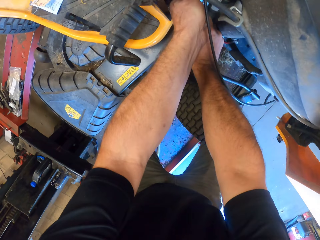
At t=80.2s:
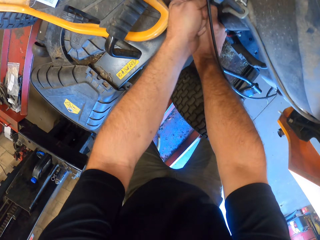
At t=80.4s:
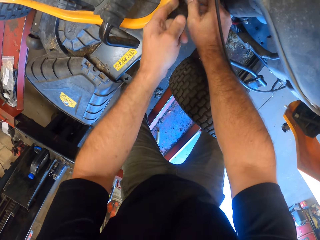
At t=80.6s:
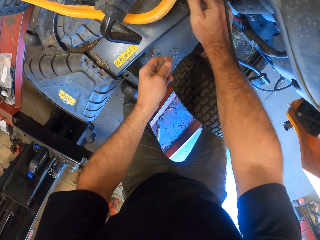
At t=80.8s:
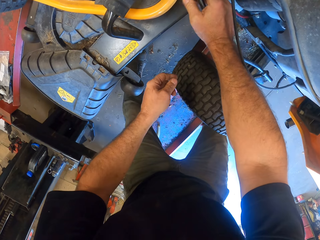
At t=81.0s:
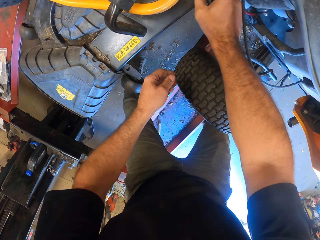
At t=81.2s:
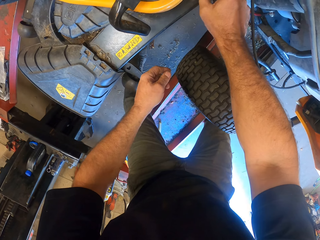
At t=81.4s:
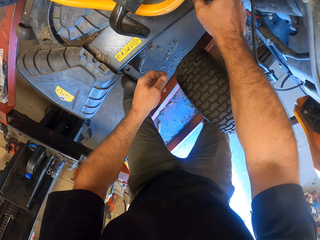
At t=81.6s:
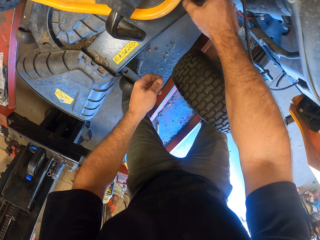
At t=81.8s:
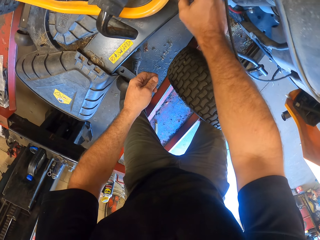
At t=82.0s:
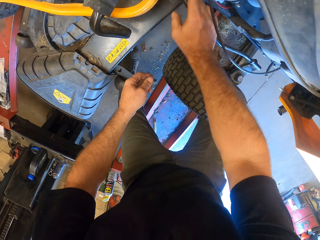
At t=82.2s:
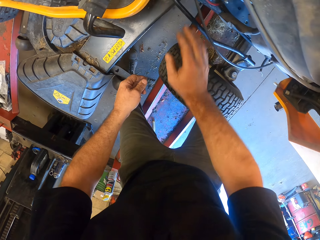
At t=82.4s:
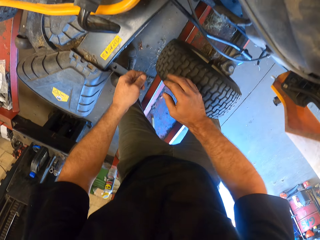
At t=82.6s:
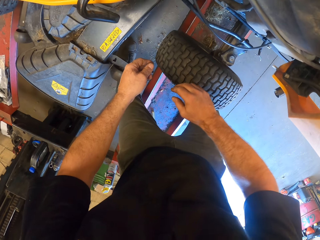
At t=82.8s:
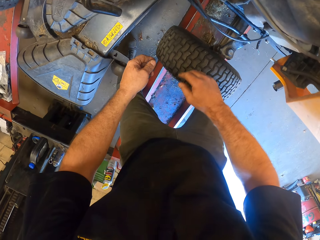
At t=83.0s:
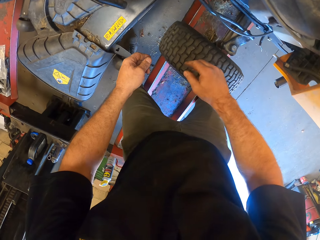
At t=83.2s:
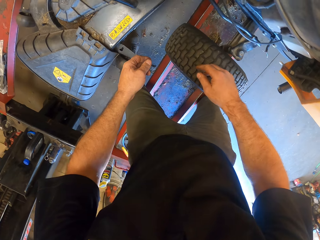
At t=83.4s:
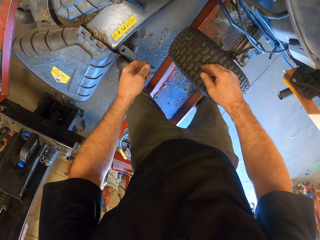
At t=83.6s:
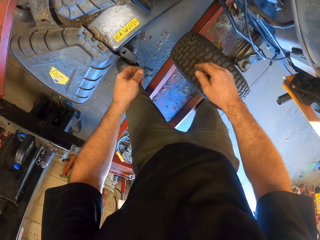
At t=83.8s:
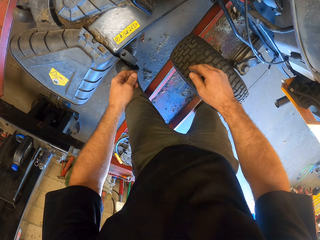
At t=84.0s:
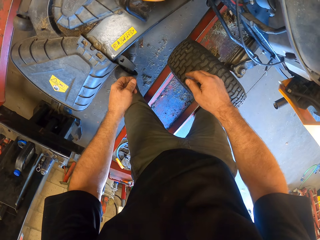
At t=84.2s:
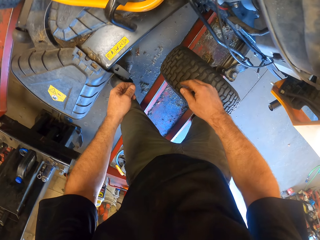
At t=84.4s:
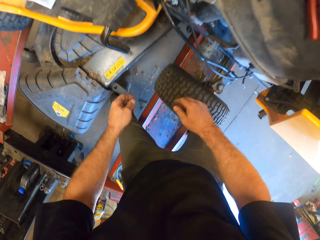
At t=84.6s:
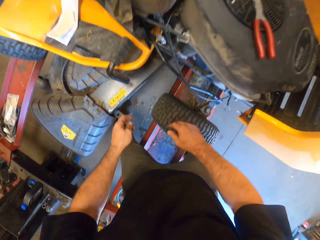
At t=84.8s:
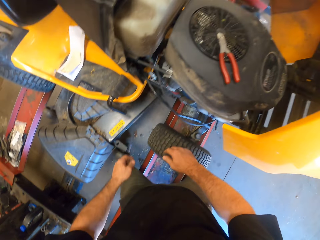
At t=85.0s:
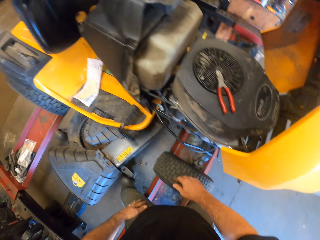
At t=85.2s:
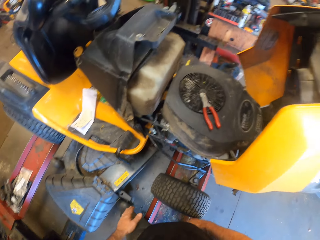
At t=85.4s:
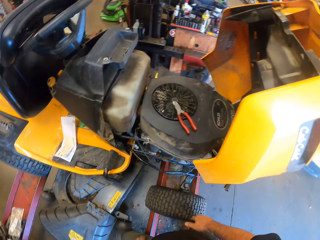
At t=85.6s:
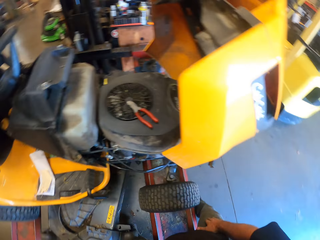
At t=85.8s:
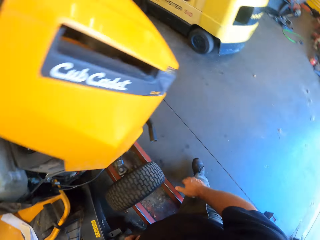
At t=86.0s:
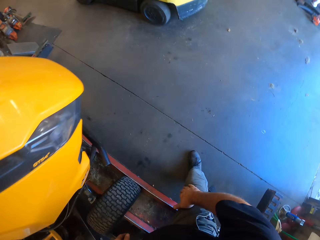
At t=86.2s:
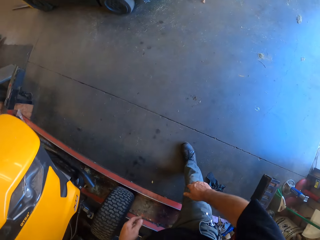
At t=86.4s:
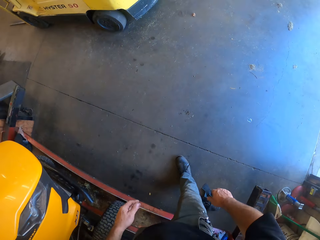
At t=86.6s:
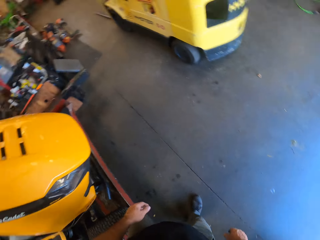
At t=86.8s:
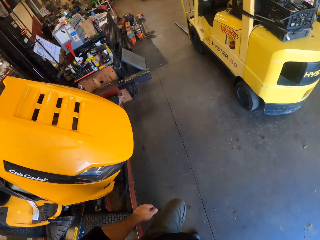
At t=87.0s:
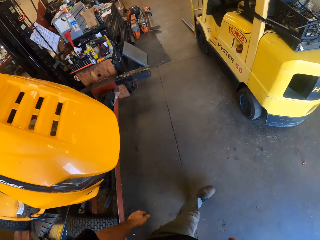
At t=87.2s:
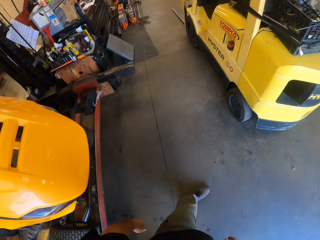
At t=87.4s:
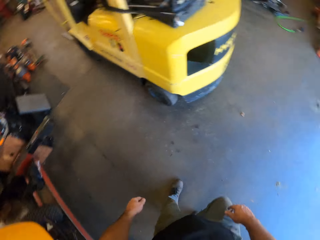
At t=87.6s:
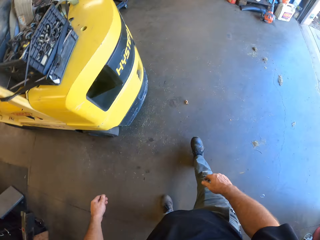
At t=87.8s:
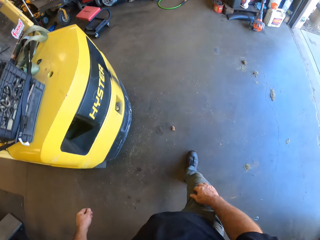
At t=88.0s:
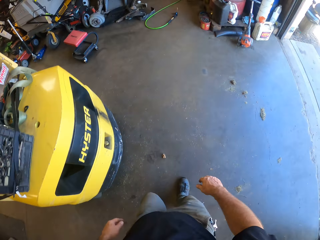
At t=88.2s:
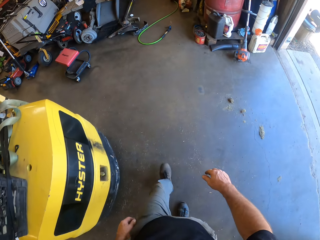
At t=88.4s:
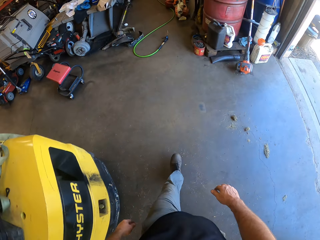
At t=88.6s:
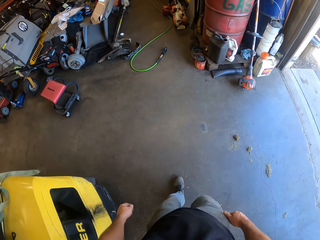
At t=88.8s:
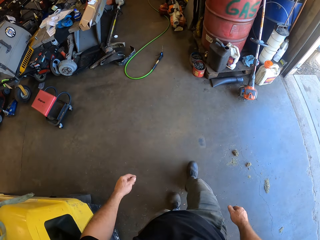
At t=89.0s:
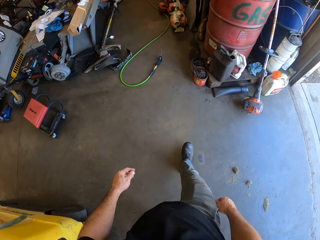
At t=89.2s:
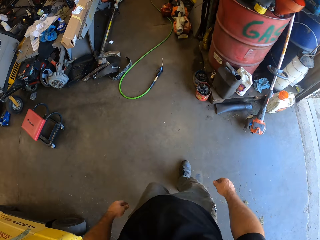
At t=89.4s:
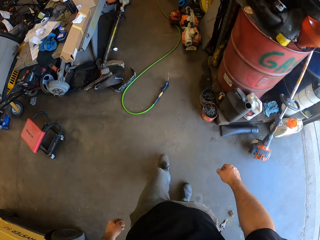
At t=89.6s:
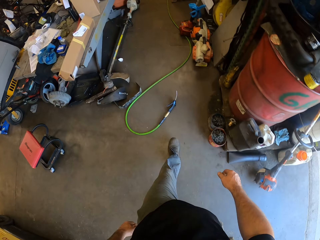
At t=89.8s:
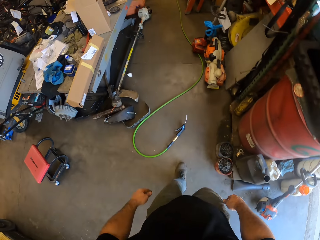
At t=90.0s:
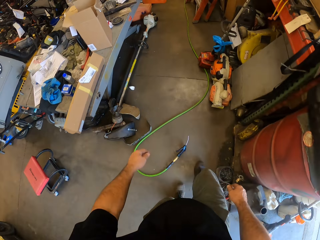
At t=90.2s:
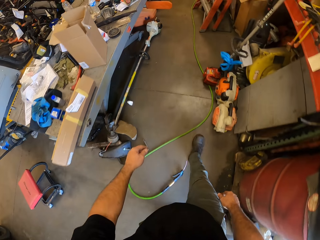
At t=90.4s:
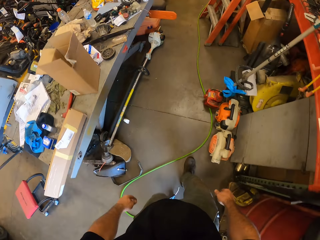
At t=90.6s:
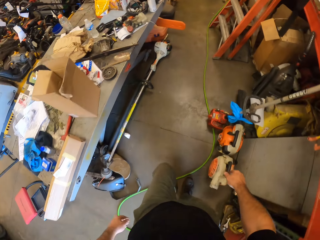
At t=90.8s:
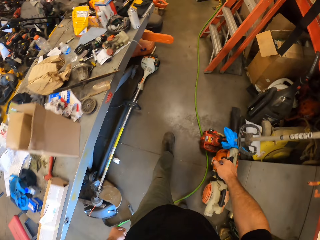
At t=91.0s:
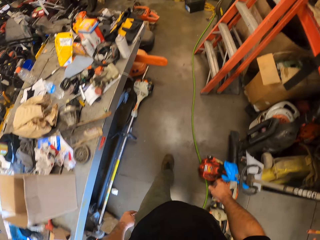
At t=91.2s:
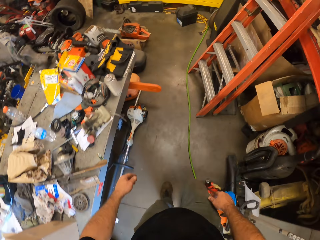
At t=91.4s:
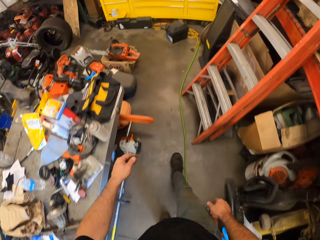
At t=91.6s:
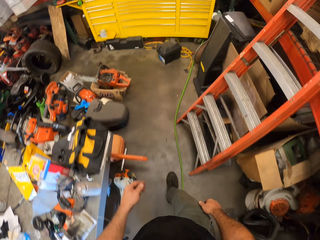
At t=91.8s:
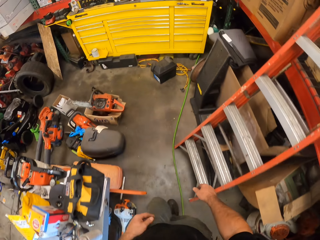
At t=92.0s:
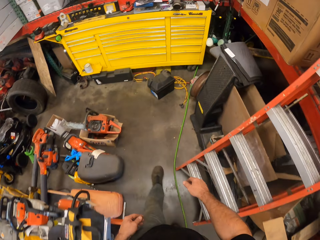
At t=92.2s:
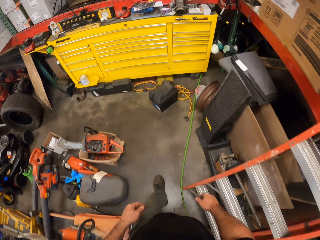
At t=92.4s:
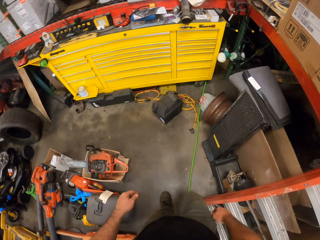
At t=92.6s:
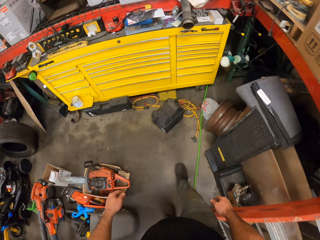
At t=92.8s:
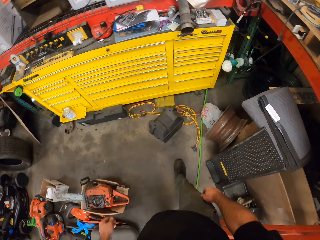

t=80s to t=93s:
The camera wearer adjusts the motor wires with his hands. He stares at the lawn flite. He walks around the workshop and steps out of the platform.

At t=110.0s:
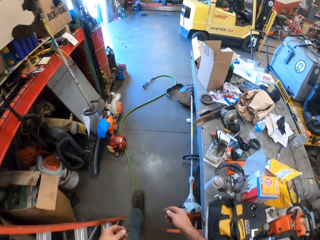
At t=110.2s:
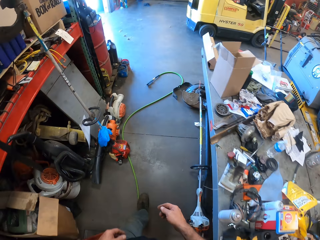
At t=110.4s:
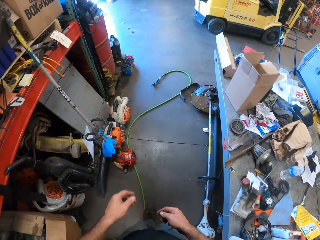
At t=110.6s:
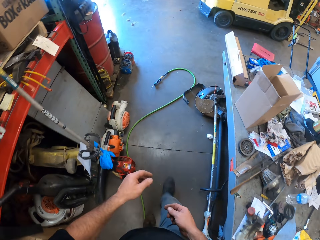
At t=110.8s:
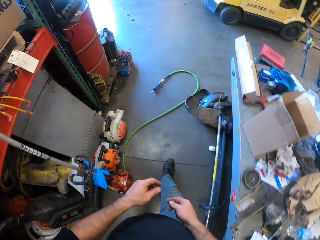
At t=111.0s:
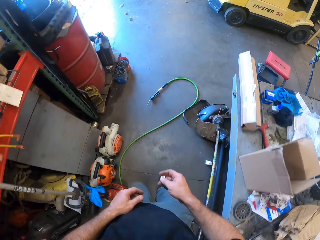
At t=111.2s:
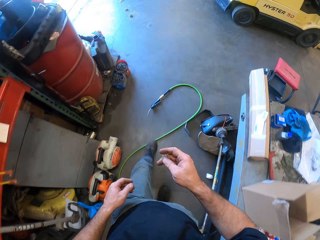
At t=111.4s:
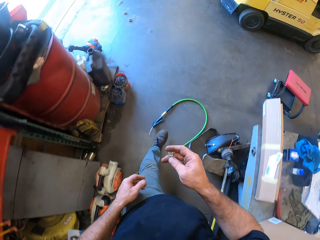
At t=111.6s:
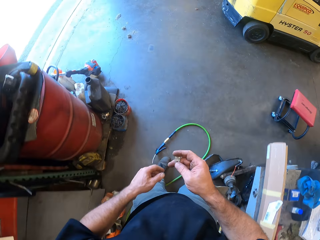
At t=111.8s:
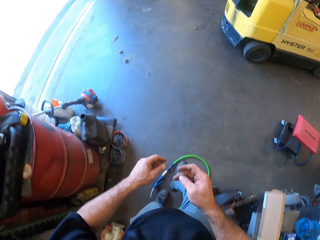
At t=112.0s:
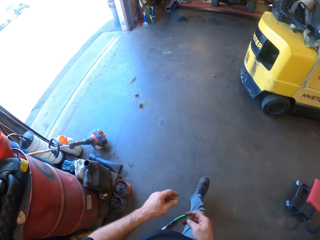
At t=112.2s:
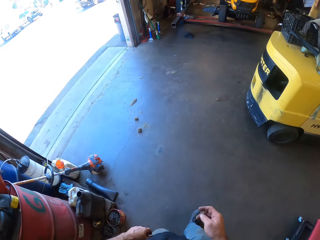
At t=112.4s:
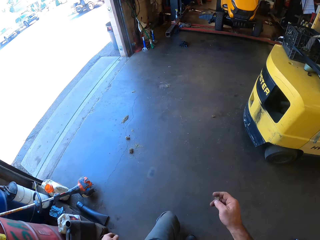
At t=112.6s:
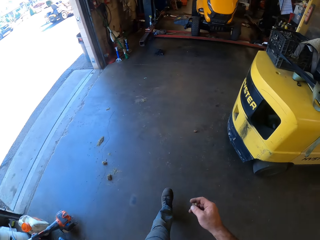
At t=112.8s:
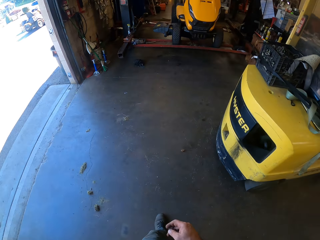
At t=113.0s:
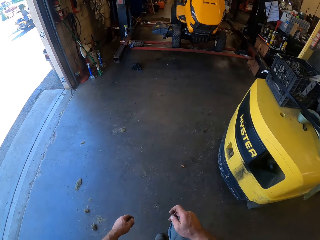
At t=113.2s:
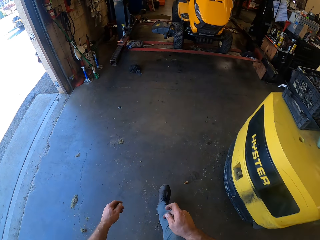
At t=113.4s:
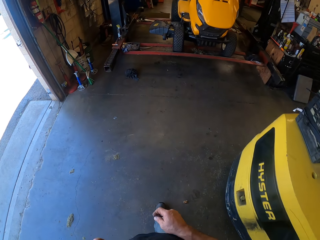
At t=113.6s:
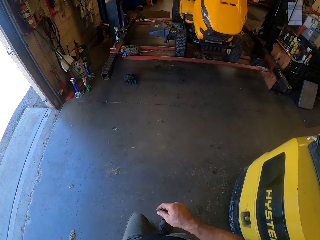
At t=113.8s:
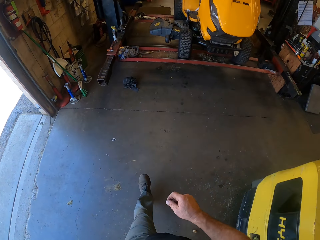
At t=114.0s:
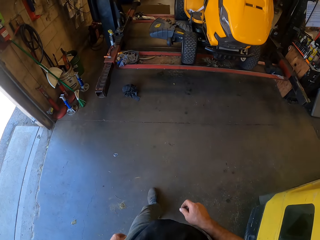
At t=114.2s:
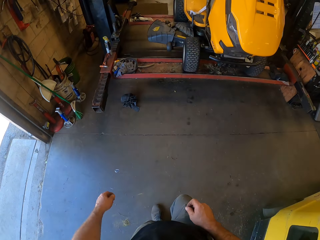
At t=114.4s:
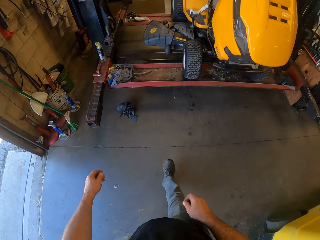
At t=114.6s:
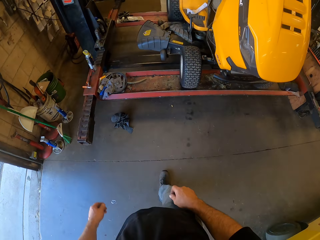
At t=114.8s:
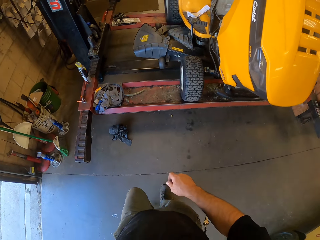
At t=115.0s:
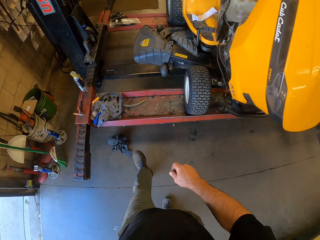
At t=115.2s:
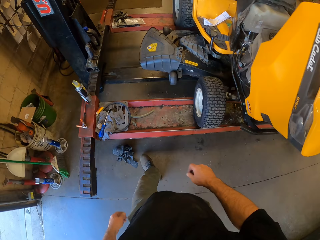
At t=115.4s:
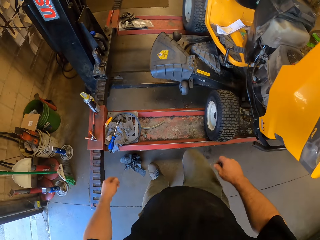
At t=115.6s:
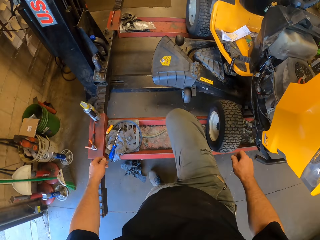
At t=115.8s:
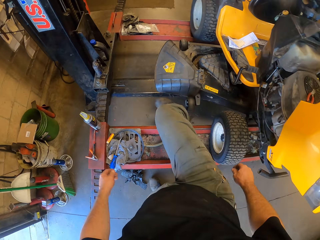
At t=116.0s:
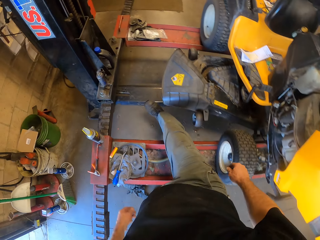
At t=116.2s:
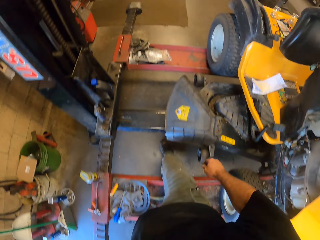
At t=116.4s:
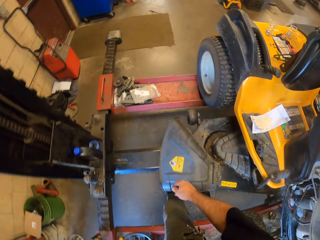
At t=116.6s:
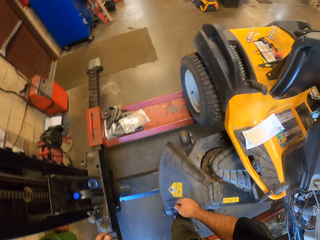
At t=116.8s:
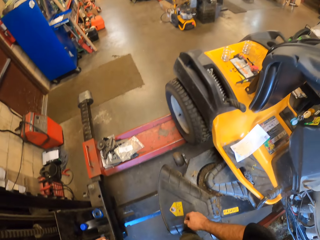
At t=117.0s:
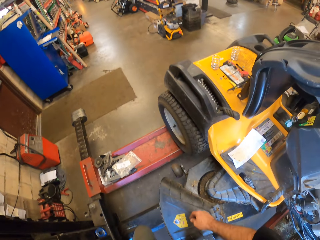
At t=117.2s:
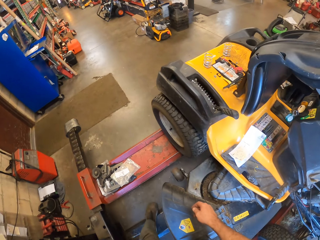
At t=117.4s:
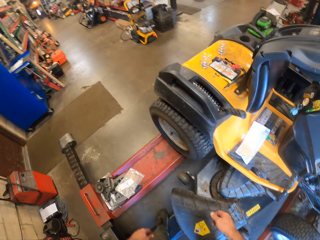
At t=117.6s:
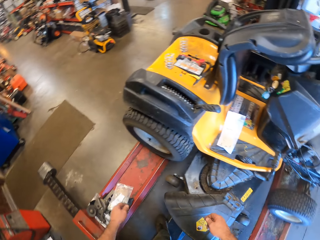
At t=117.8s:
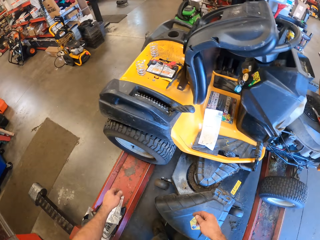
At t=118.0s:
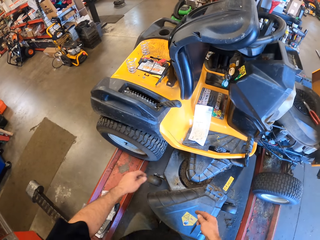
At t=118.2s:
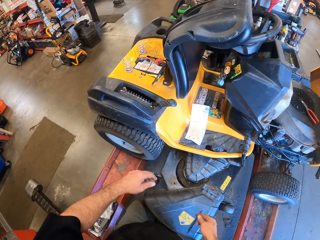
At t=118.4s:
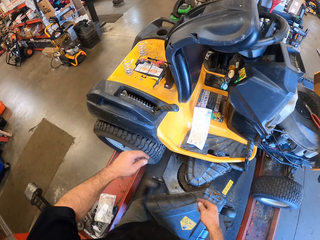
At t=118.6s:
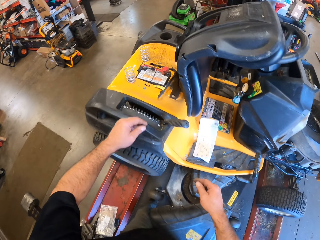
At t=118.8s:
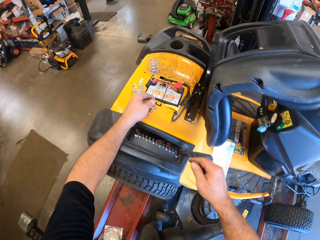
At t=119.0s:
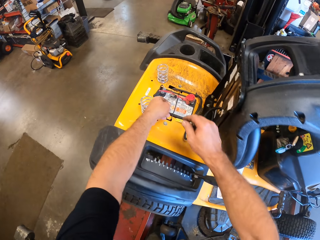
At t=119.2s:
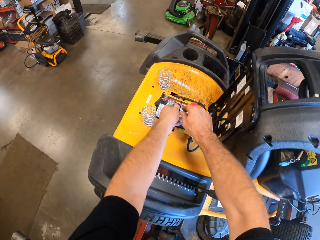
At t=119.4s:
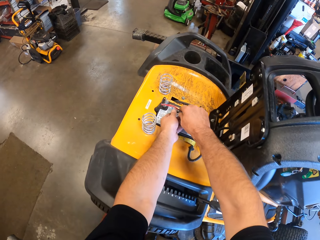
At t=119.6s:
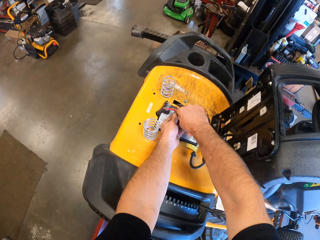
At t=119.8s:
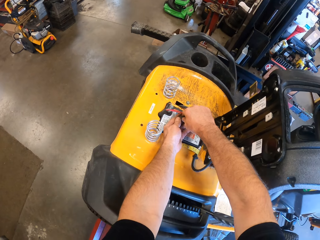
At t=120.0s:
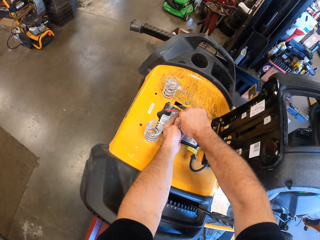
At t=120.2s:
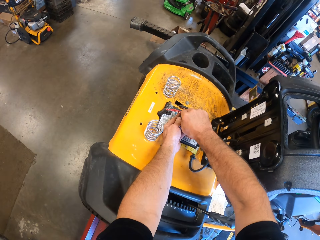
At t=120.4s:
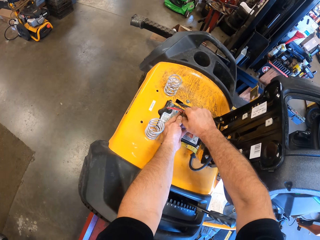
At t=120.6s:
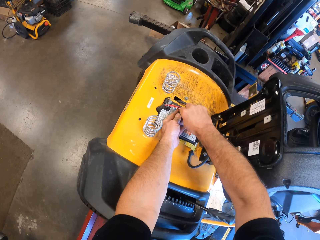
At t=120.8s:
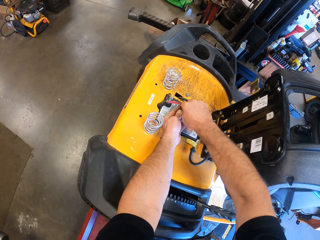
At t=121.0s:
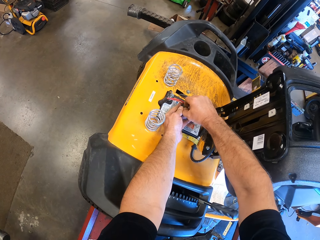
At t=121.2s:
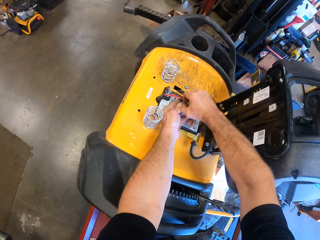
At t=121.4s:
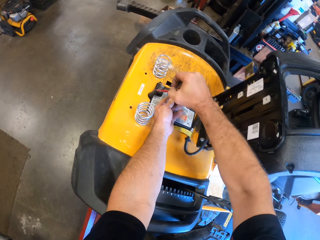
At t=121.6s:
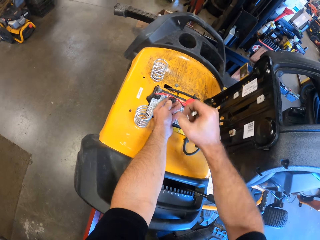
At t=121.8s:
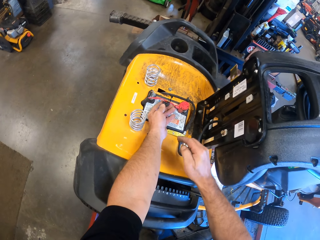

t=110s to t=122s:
The camera wearer walks around the workshop. He steps in the middle of the platform. He adjusts a connection on the machine with his hands. He removes a car fuse from the lawn flite.
